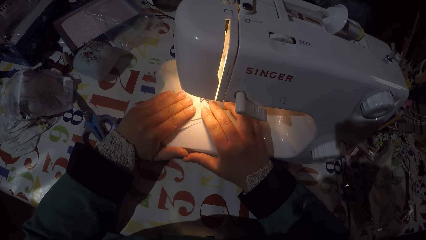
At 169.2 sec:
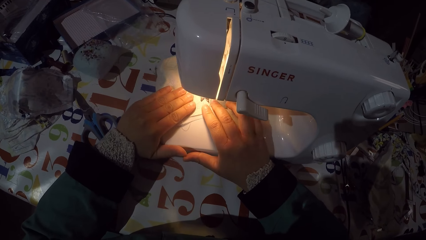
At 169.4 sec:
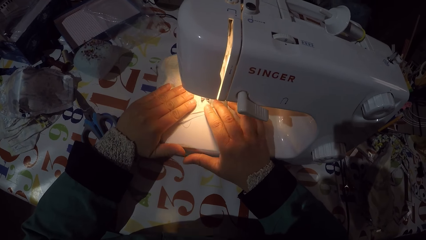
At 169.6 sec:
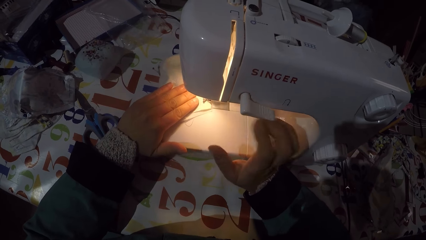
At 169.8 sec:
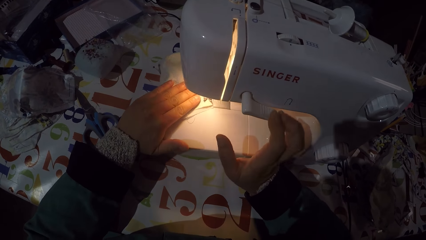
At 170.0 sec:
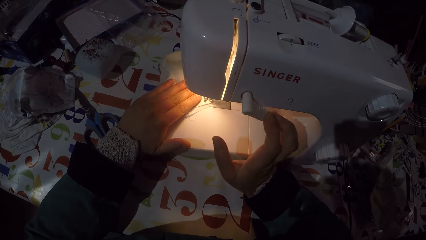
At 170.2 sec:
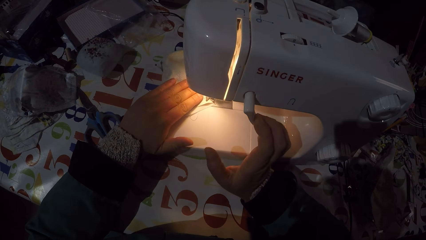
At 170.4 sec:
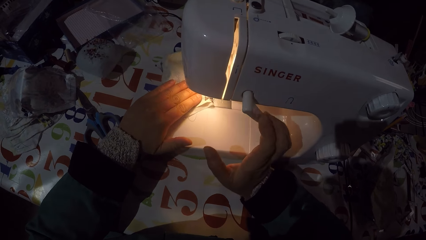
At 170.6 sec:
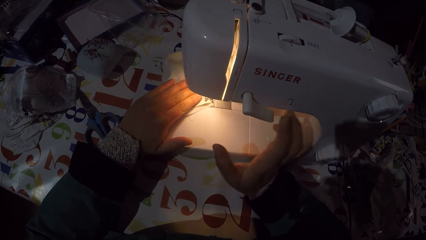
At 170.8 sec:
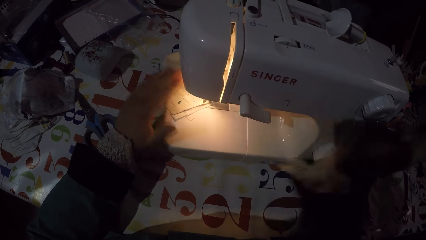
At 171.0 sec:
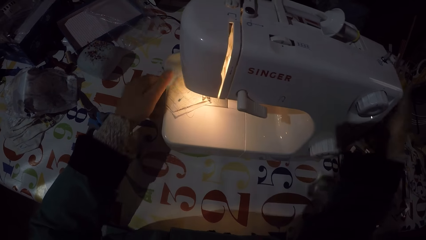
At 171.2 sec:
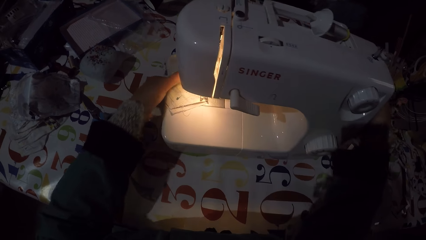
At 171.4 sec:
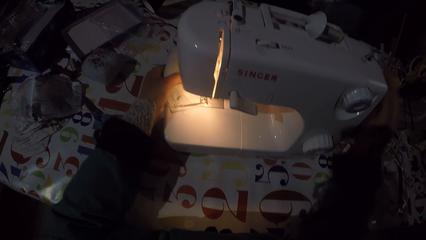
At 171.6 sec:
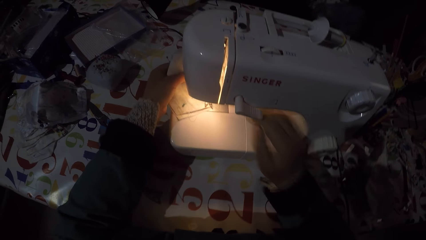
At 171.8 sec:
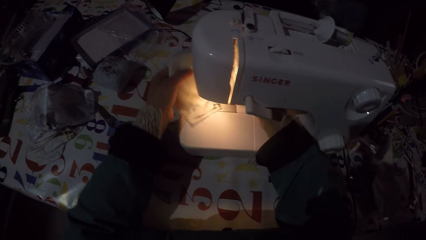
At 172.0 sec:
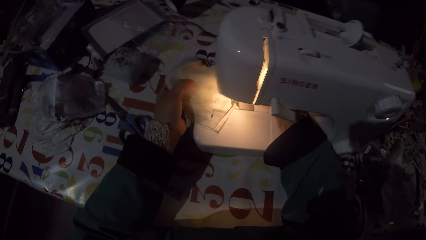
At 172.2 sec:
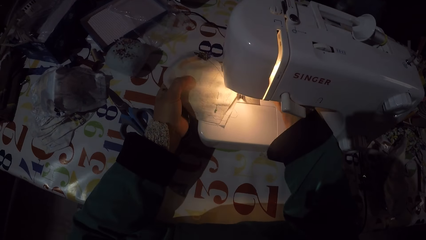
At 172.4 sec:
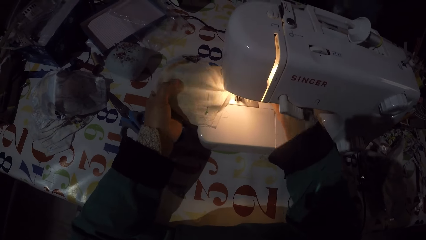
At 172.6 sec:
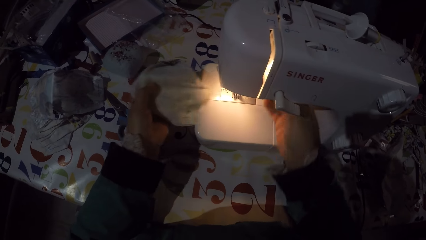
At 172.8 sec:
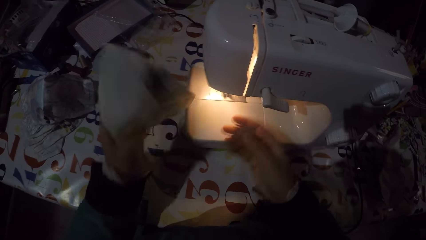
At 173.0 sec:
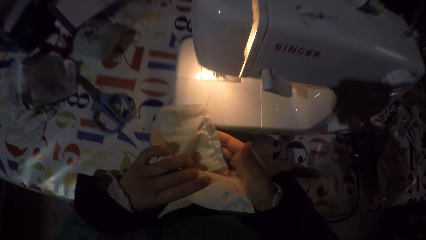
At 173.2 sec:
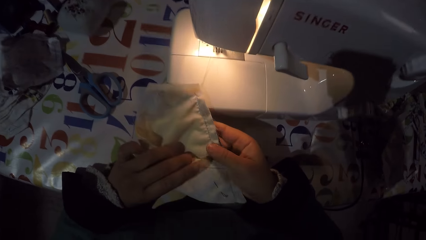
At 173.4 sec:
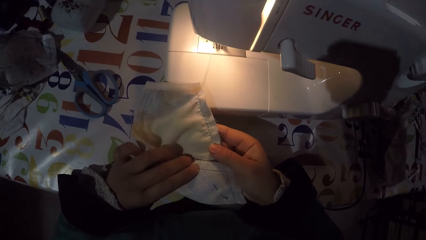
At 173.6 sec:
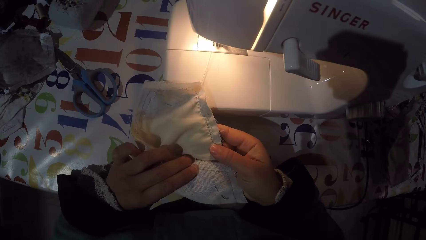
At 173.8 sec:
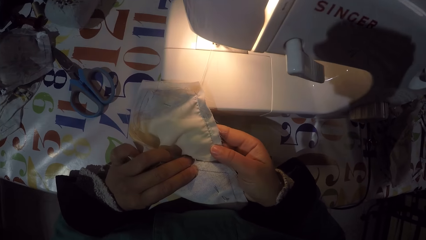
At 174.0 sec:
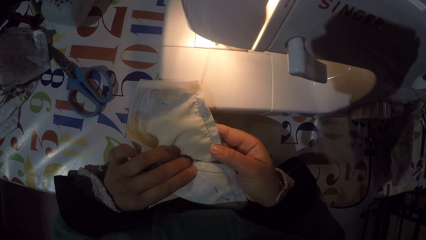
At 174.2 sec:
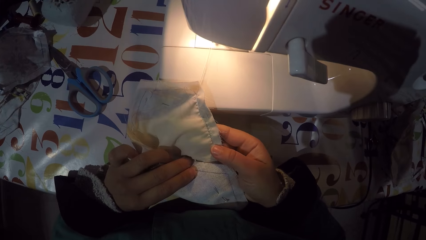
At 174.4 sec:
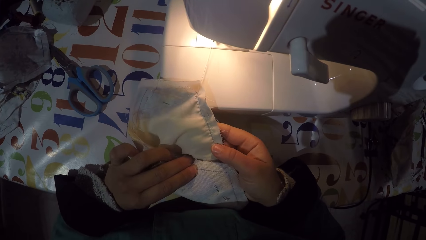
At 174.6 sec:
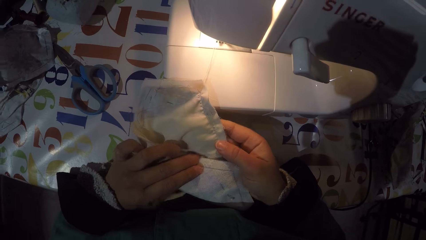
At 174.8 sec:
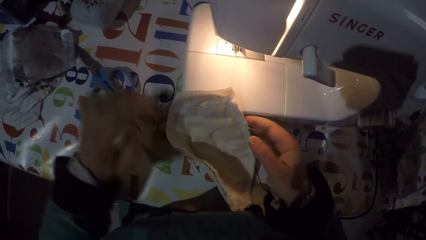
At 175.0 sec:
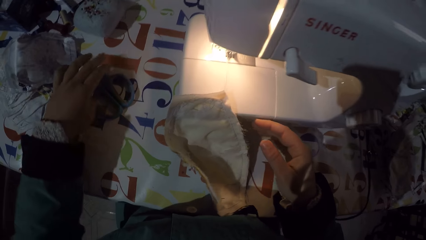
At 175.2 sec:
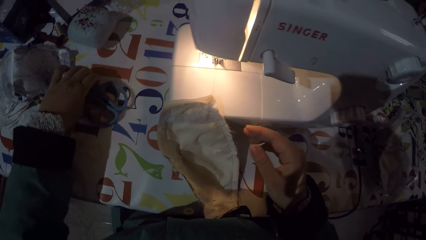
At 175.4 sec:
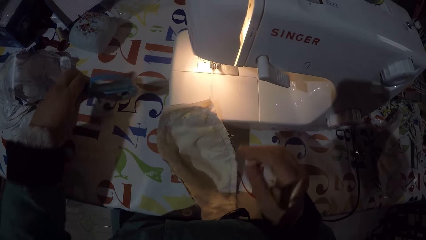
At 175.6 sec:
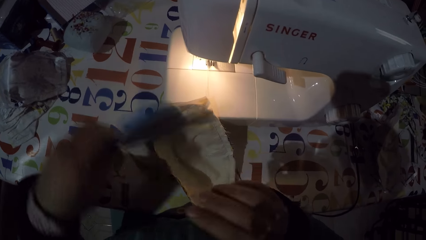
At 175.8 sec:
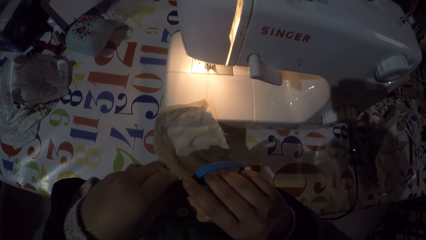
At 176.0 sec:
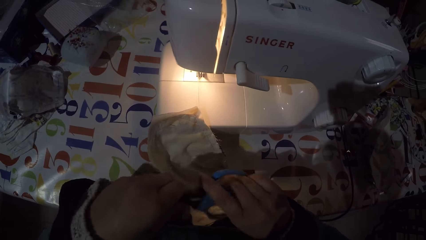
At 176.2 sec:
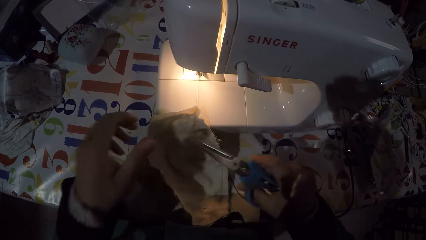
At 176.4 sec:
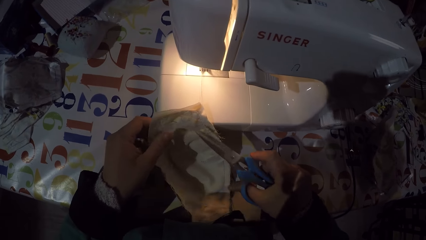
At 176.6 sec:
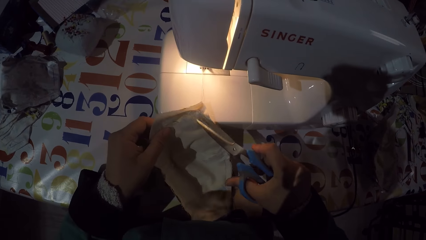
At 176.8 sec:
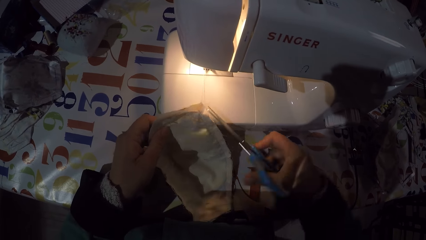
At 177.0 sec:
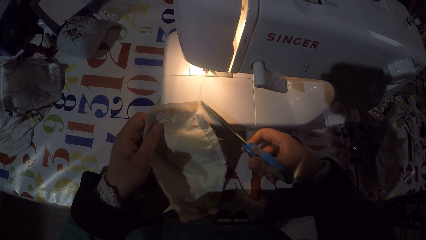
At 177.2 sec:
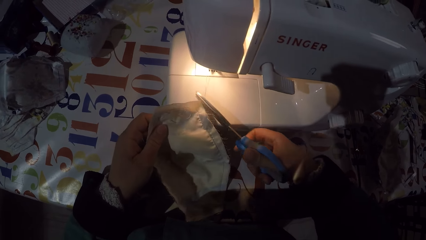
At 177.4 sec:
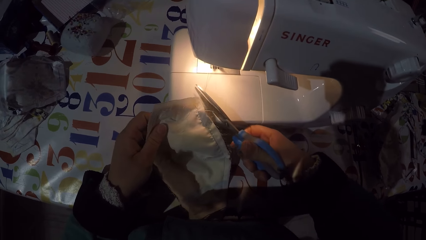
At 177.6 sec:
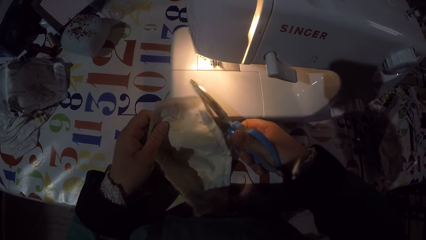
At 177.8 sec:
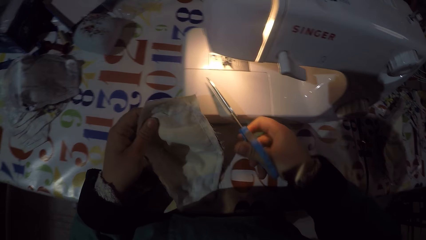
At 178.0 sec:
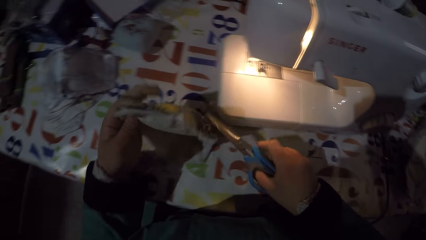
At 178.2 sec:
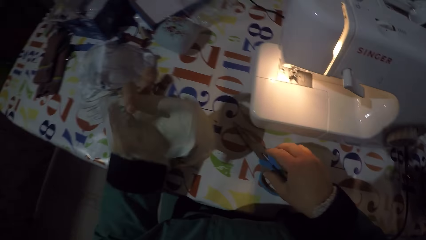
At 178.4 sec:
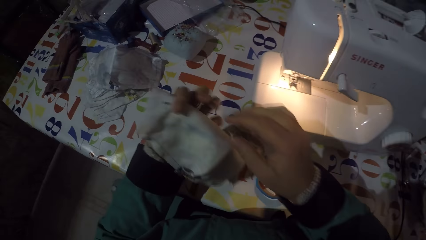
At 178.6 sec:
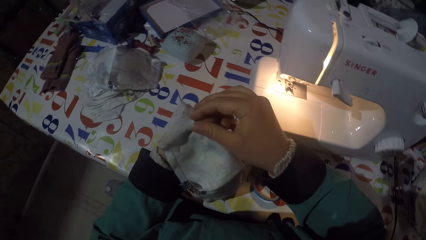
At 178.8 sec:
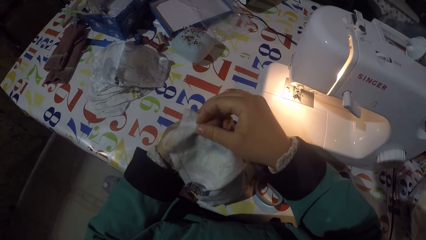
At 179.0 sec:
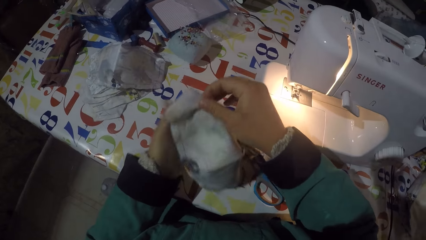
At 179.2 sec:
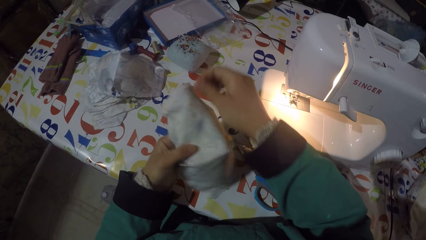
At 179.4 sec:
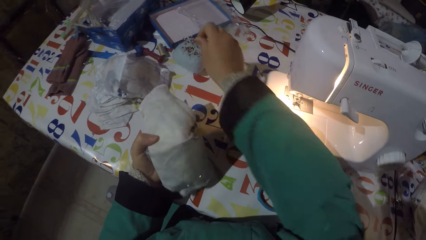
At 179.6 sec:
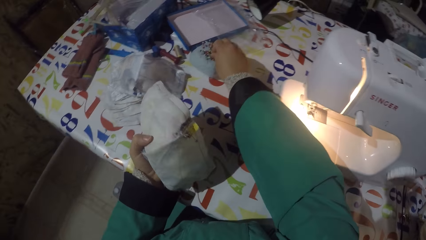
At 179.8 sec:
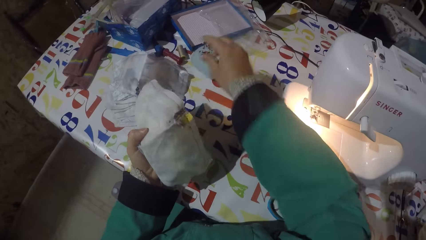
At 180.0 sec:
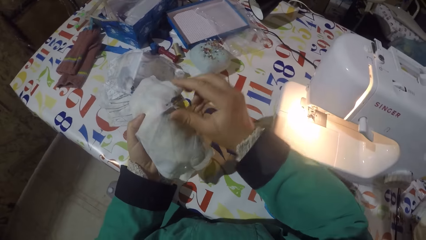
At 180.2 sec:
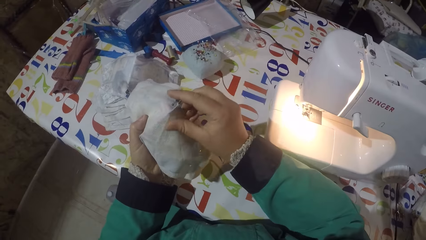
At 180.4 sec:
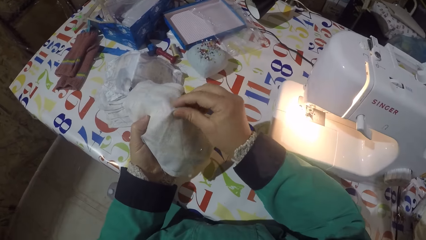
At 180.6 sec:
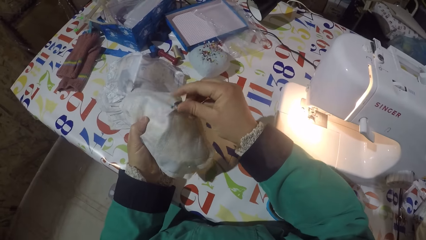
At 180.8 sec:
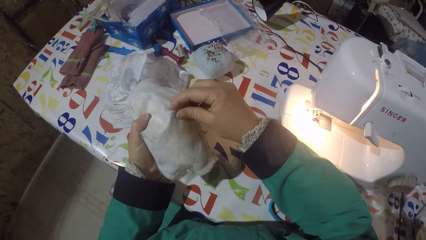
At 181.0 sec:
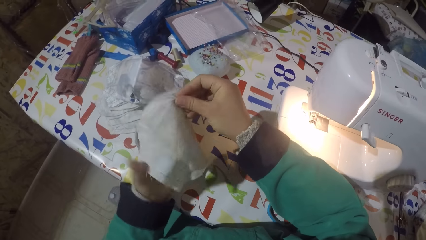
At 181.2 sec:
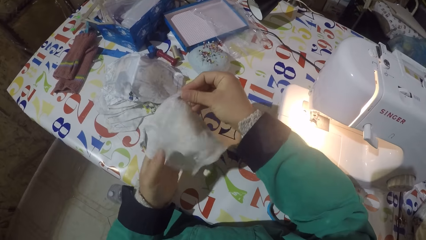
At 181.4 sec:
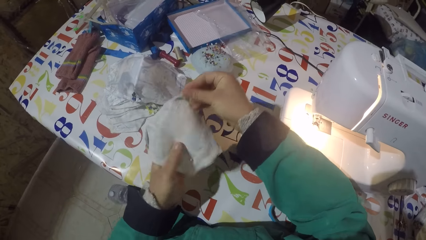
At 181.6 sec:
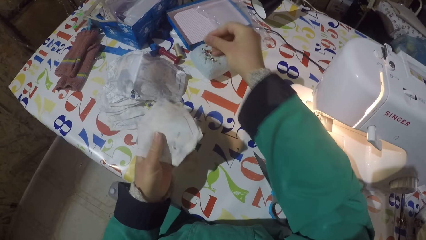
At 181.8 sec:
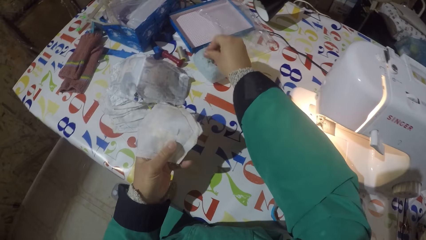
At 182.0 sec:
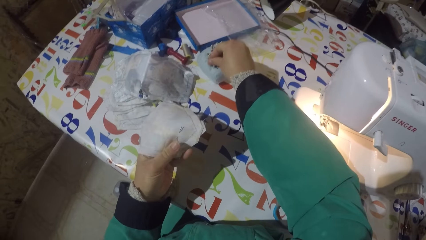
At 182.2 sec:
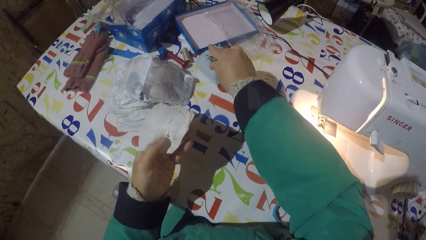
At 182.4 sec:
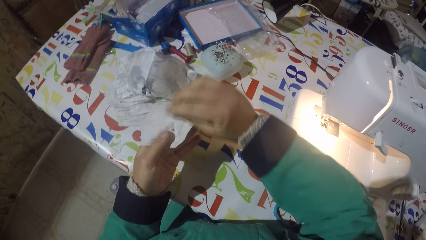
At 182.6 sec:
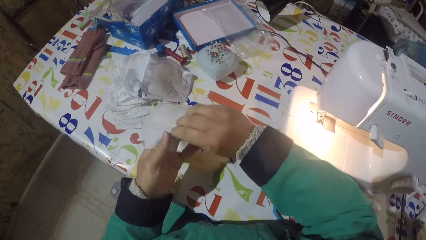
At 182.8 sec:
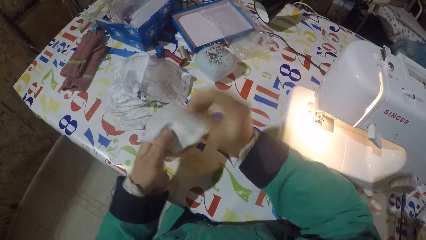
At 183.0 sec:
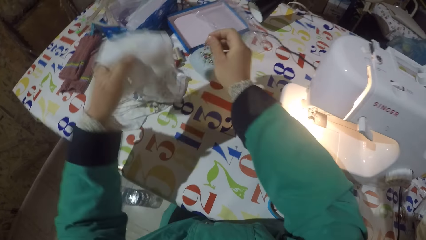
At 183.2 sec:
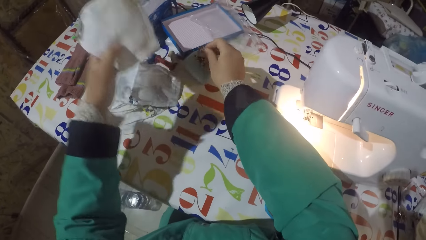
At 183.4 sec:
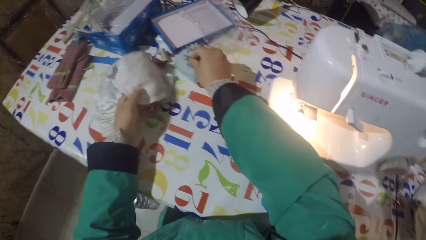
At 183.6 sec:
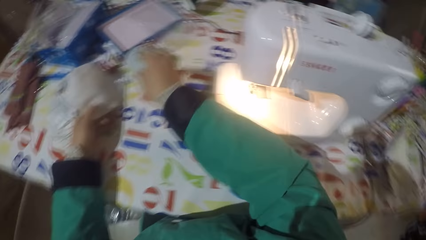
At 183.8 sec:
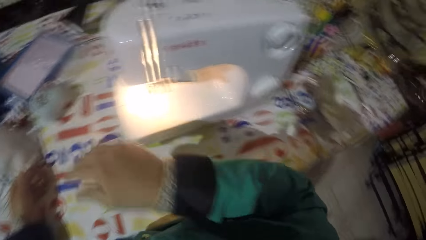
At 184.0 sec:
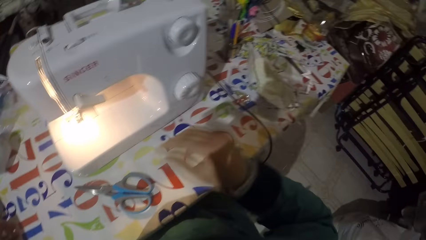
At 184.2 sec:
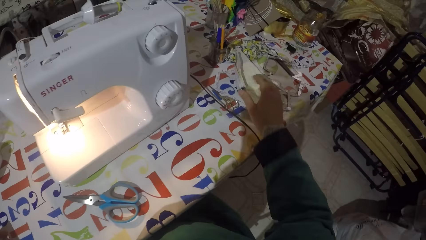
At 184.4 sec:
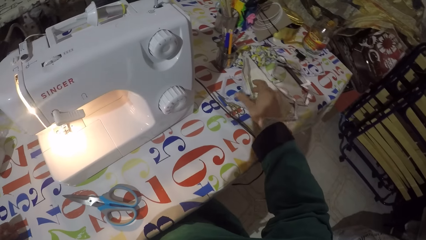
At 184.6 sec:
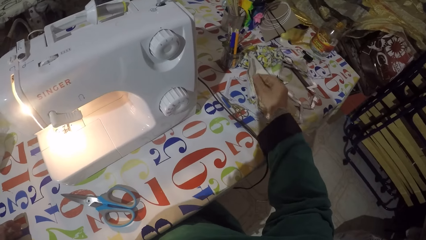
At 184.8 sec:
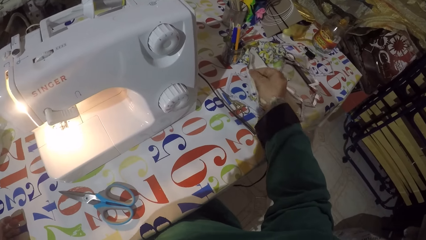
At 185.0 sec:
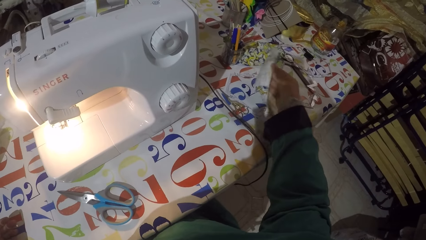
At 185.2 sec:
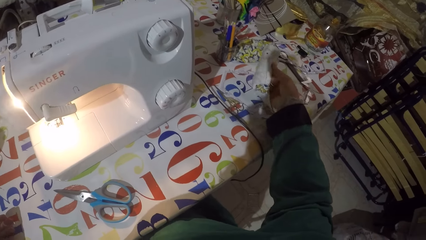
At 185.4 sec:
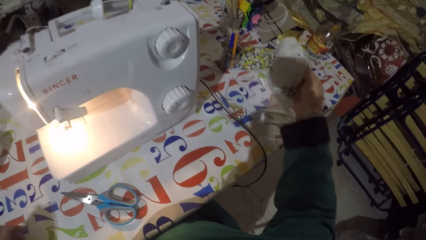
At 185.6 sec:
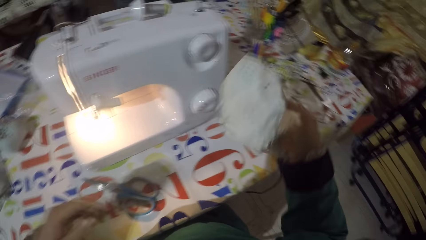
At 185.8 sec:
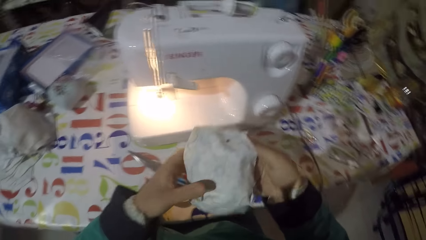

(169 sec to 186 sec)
The camera wearer moves the sewing machine reverse control with his right hand. He moves the sewing machine handwheel with his right hand. He moves the pressure foot lever with his right hand. He picks the piece of garment or face mask from the sewing machine. He holds the piece of garment with his hands. He picks the scissors. He holds the scissors with his left hand. He exchanges the scissors in the right hand. He holds the piece of garment with his left hand. He cuts the sewing thread with the scissors. He holds the piece of garment with his left hand. He puts the scissors on the table. He turns the face mask. He pulls a pin from the piece of garment. He pins the pin on the pin sponge. He pulls a pin from the piece of garment. He pins the pin on the pin sponge. He pulls a pin from the piece of garment. He pins the pin on the pin sponge. He puts the piece of garment on the table. He picks the piece of garment from the table.
